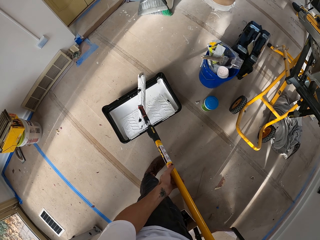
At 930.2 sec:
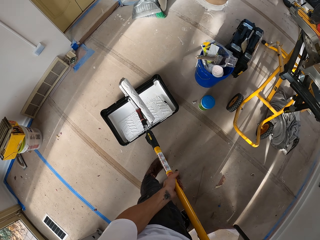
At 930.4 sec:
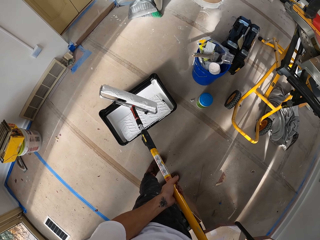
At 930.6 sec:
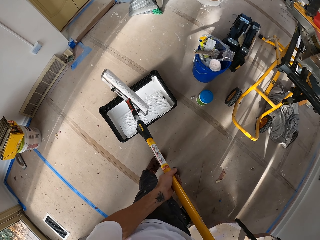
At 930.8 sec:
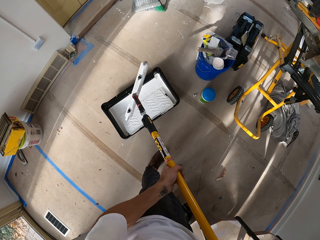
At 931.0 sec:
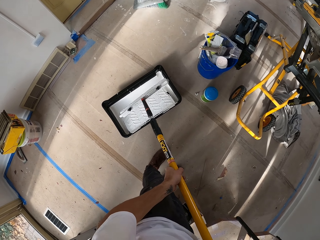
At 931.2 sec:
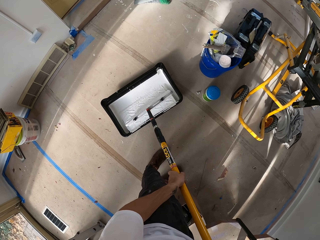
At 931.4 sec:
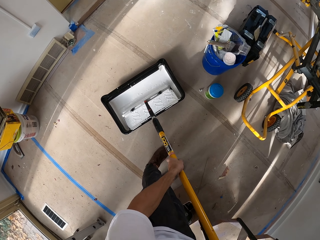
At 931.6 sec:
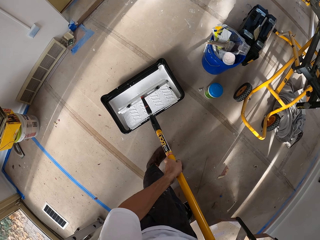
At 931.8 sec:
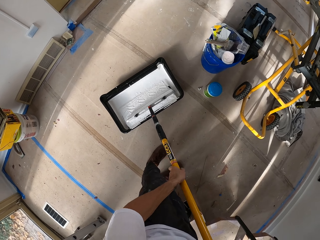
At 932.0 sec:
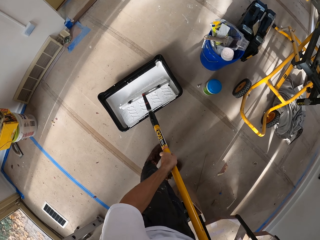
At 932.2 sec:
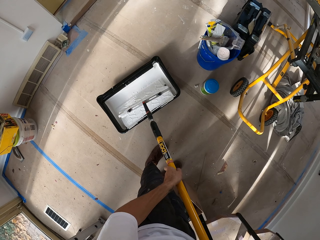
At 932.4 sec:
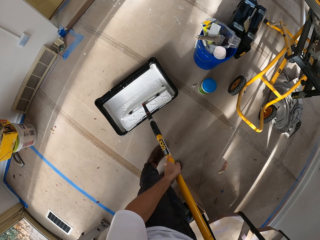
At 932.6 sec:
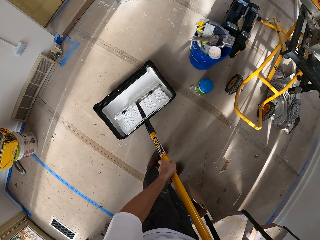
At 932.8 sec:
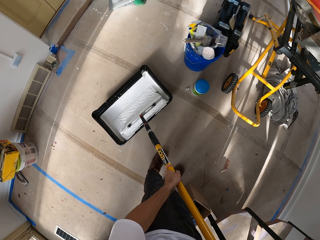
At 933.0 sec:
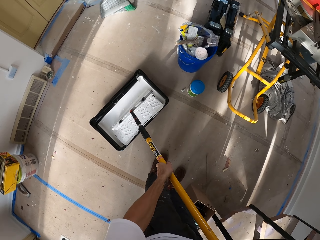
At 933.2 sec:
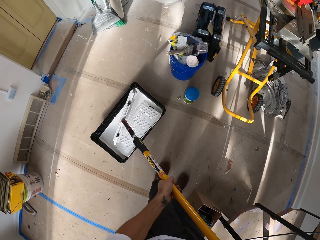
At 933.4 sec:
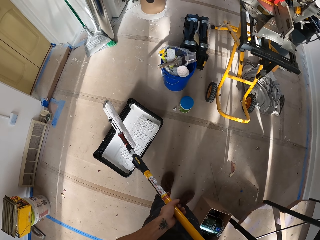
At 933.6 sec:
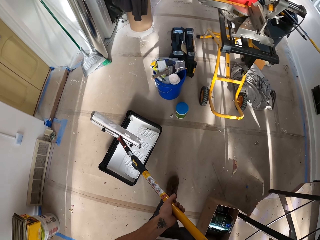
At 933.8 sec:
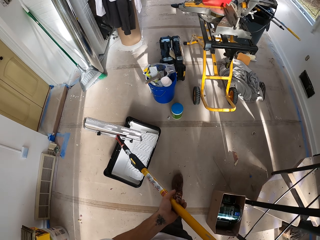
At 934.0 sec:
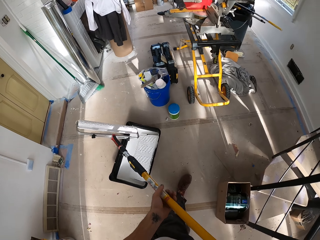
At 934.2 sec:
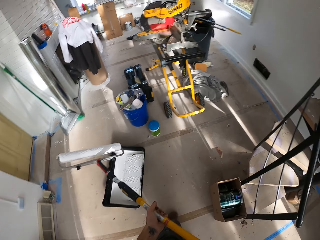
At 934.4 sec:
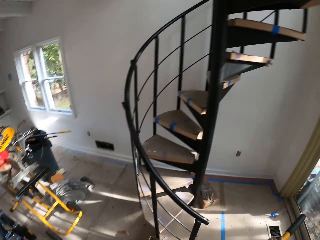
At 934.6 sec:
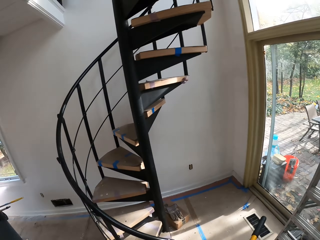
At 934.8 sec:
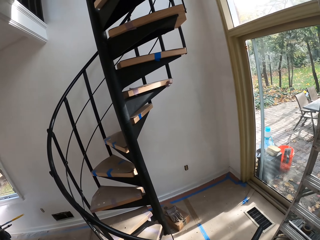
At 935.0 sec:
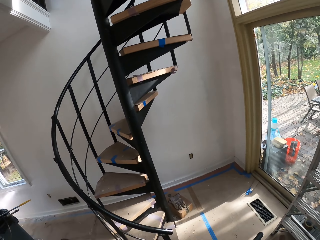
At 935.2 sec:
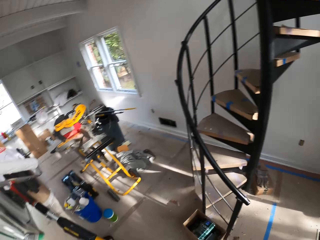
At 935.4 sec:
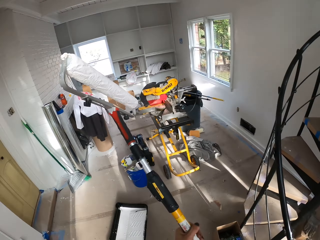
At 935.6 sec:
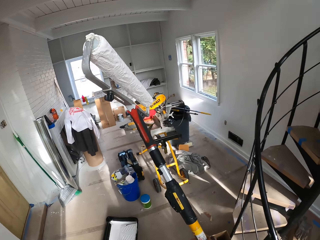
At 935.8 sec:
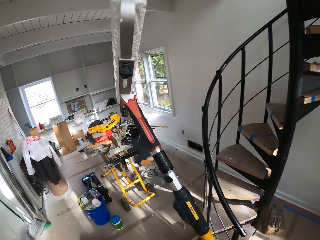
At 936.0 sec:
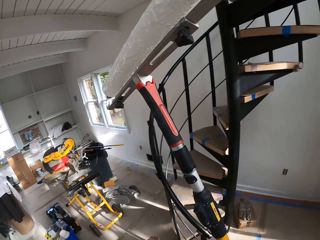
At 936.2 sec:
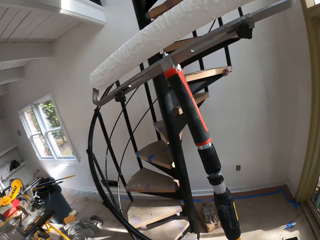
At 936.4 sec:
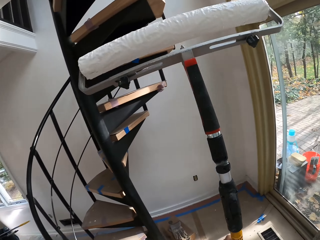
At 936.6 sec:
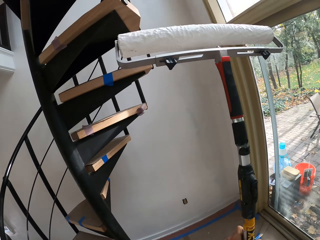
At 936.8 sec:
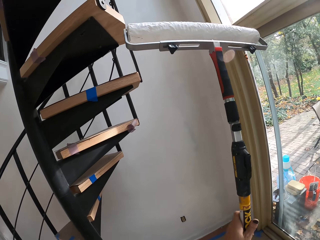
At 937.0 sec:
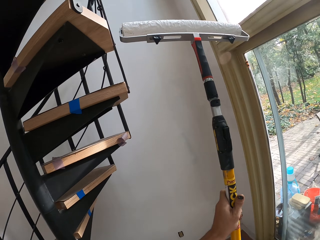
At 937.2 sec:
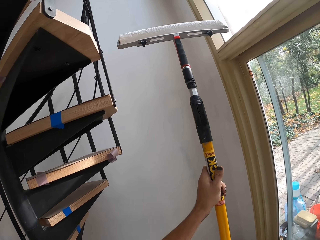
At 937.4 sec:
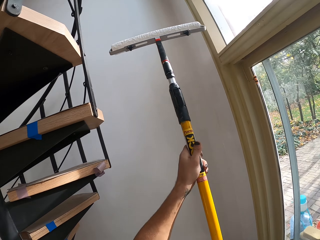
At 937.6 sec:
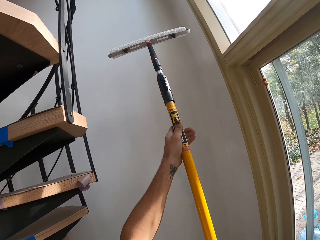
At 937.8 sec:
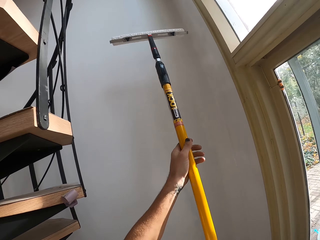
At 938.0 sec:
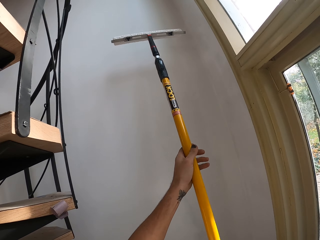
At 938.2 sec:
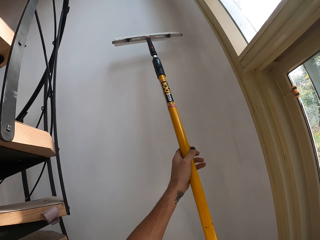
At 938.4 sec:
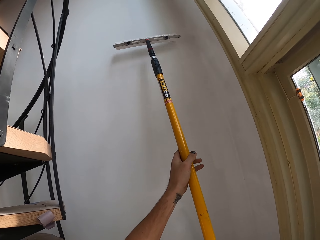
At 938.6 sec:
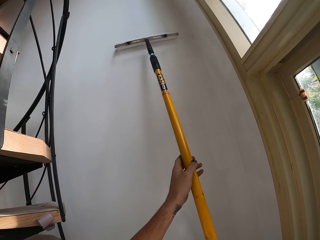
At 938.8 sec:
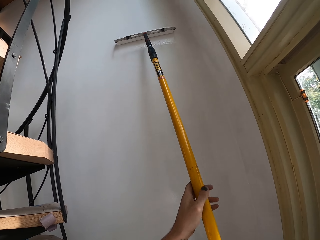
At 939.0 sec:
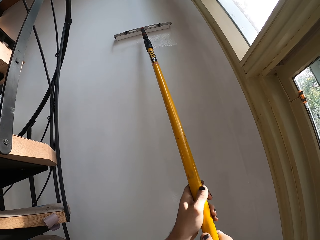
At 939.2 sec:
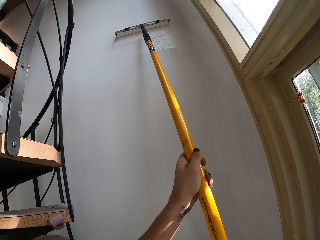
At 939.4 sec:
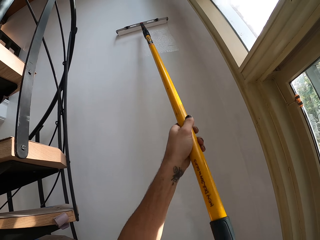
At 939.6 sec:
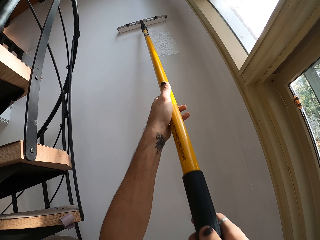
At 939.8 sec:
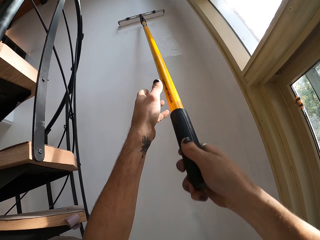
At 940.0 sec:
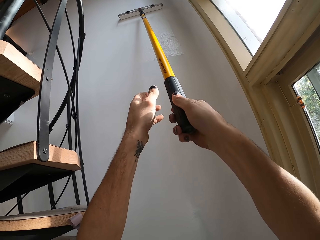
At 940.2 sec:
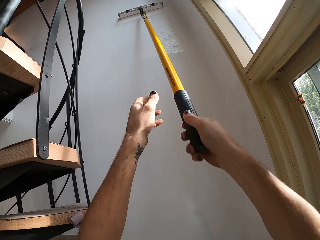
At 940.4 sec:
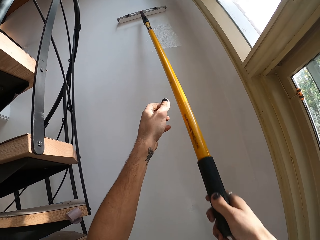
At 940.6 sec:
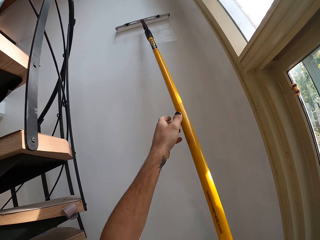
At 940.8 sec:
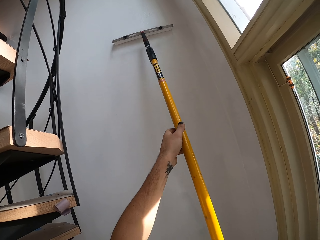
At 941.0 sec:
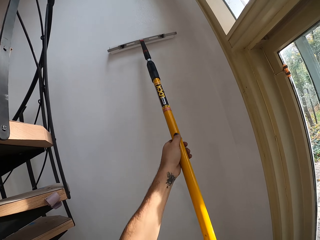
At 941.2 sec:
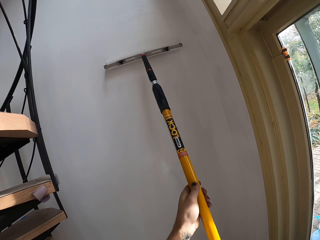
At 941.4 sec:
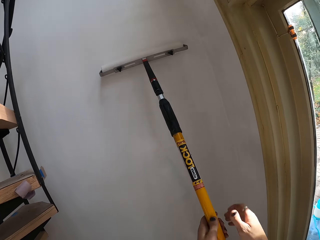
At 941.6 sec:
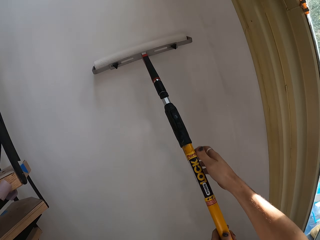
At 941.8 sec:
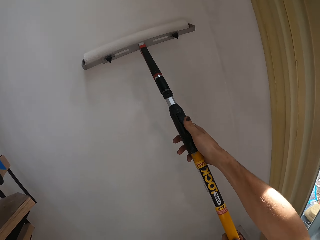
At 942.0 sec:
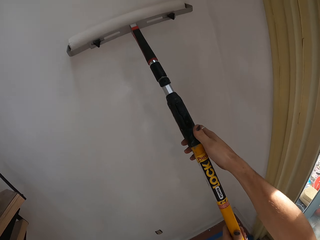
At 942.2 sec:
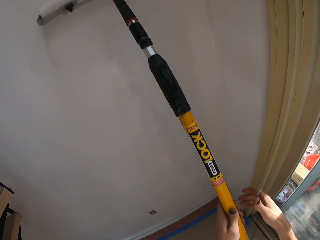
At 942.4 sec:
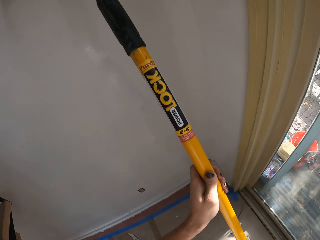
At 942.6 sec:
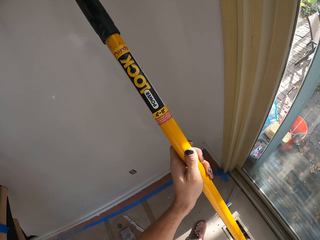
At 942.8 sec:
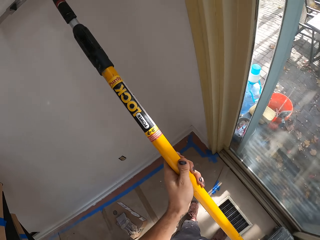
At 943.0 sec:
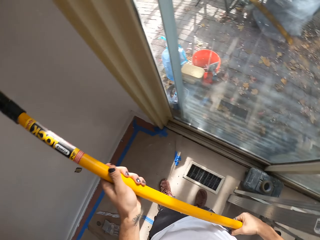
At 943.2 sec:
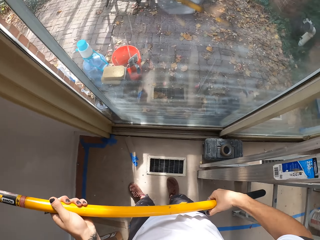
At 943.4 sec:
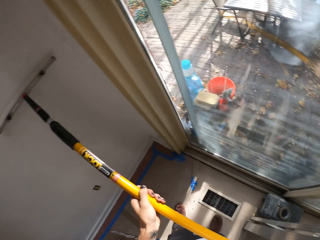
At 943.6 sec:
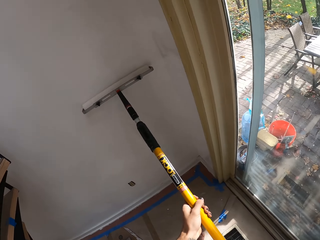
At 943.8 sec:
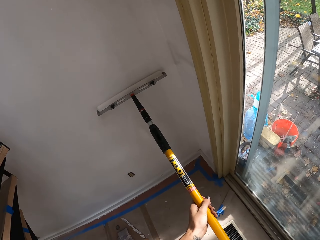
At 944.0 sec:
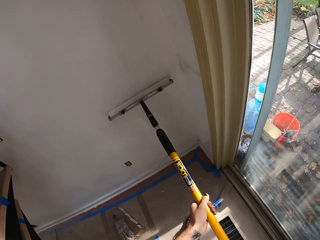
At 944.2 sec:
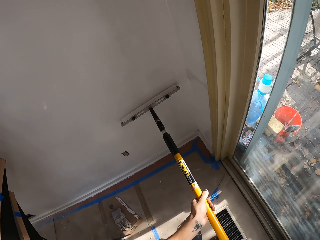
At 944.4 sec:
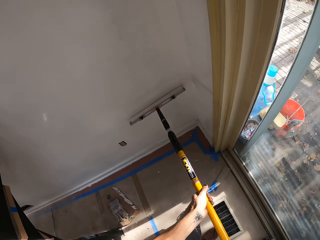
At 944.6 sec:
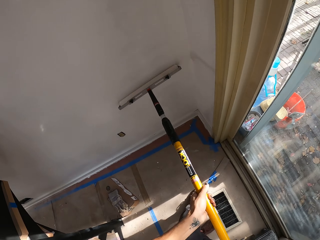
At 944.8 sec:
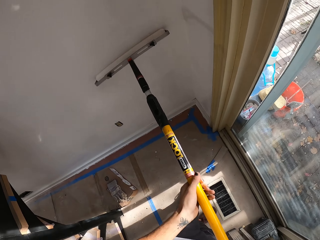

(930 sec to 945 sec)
The camera wearer turns the roller. They roll the roller in the paint tray. They look around. They walk towards the wall. They paint the wall with a paint roller brush.

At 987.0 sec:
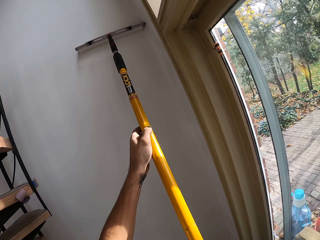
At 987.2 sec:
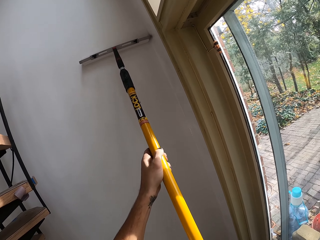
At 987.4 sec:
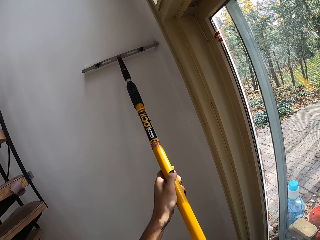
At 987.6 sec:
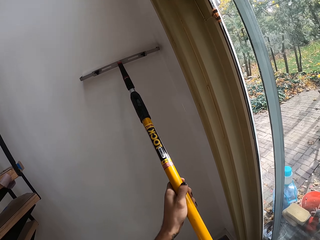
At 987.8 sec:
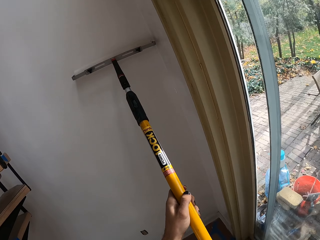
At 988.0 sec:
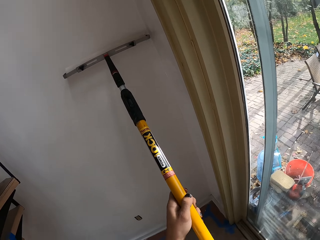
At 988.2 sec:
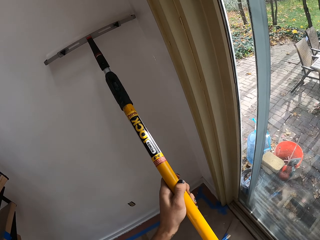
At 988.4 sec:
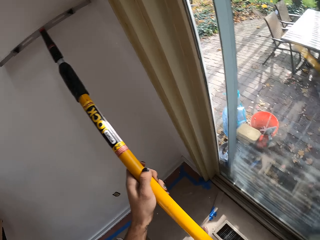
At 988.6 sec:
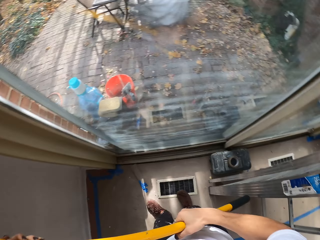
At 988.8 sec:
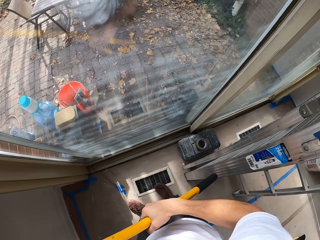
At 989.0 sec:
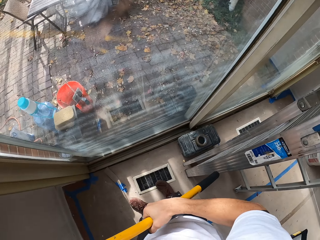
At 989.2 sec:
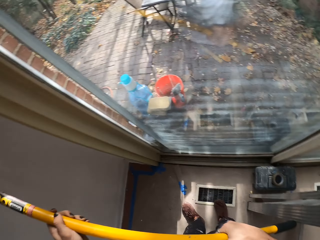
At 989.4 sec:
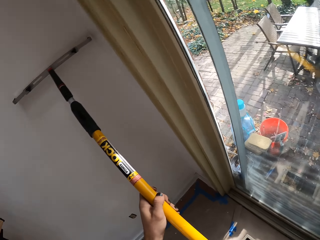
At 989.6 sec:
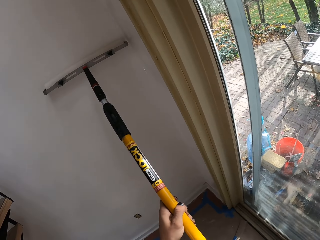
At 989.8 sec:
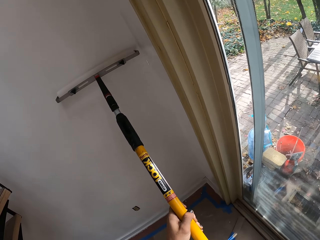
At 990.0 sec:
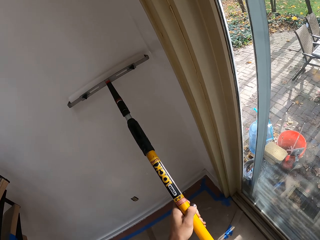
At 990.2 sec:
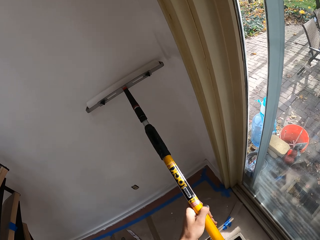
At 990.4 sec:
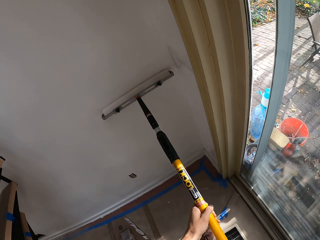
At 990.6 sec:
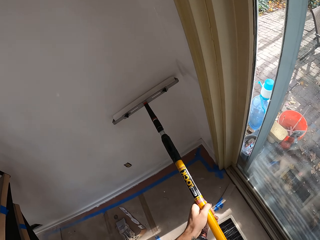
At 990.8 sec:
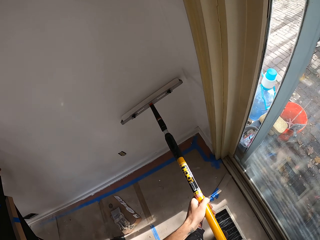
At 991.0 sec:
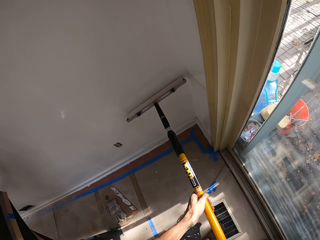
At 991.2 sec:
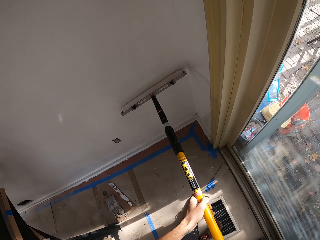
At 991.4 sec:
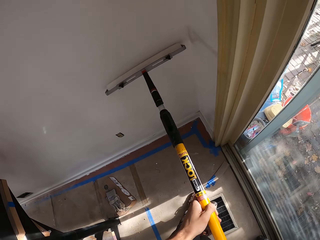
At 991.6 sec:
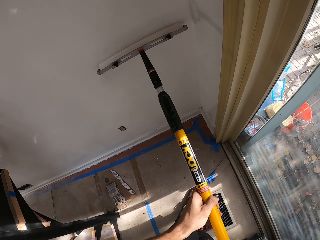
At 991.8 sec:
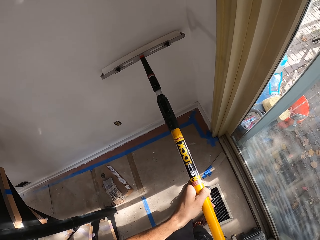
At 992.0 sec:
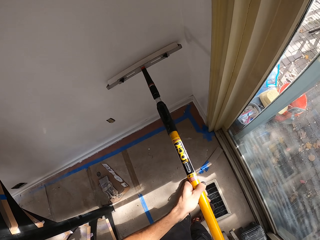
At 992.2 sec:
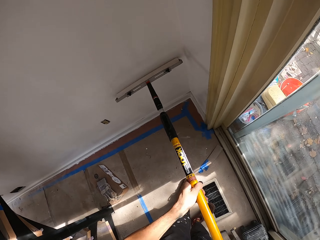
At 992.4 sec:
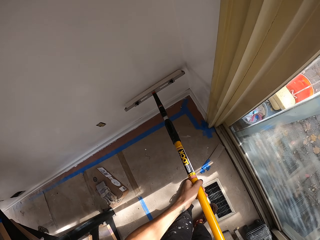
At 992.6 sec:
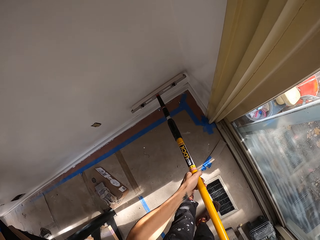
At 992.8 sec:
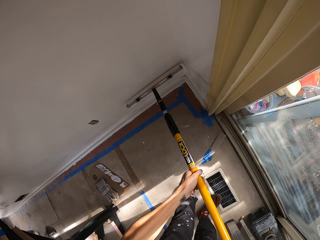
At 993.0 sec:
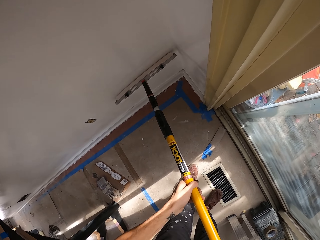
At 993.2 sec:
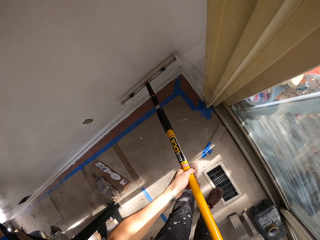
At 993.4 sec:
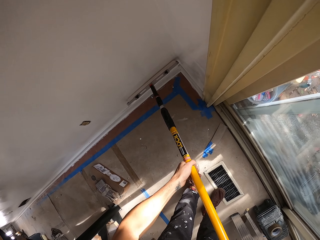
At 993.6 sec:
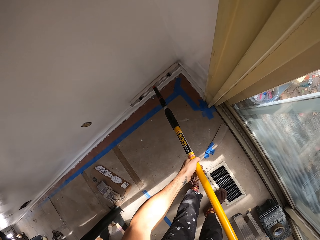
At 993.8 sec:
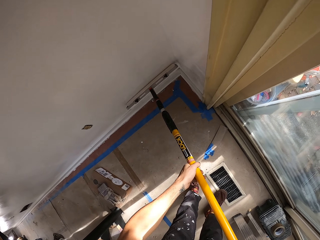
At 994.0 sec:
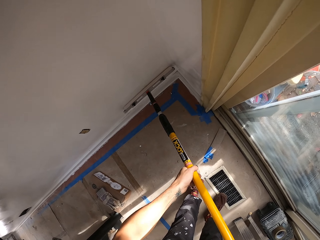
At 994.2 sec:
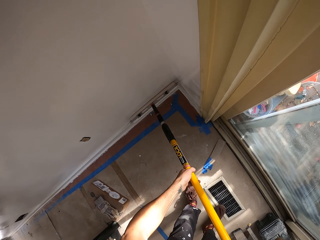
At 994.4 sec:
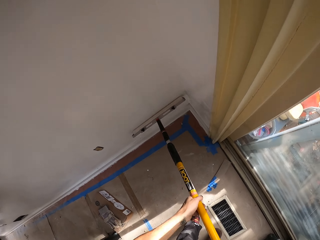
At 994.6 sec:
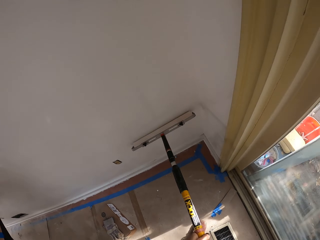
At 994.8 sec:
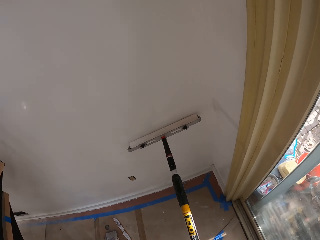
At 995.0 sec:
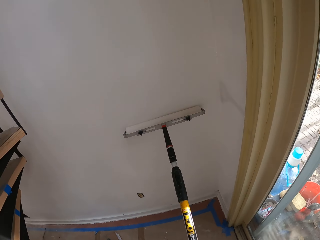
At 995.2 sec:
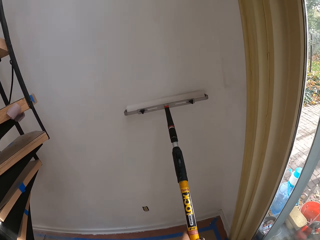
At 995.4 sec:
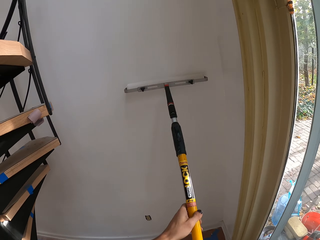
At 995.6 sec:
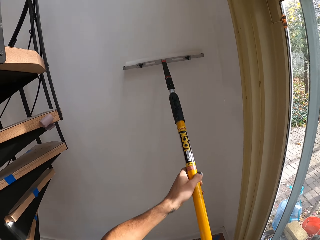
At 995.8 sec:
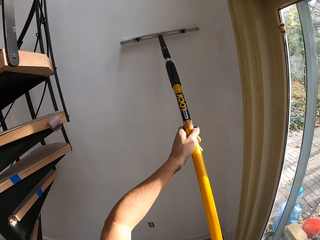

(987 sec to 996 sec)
The camera wearer looks around. They paint the wall.
